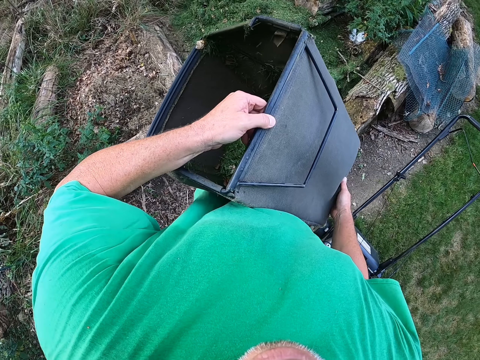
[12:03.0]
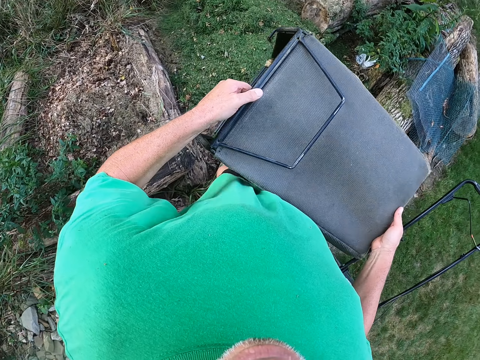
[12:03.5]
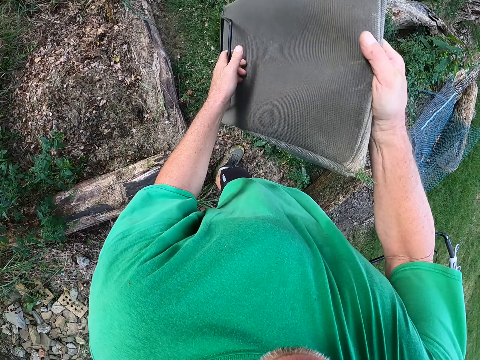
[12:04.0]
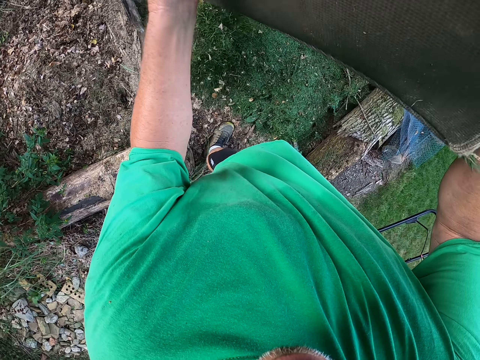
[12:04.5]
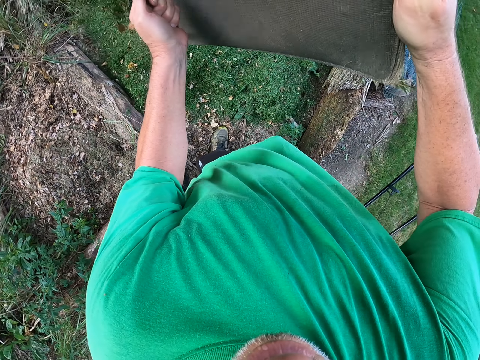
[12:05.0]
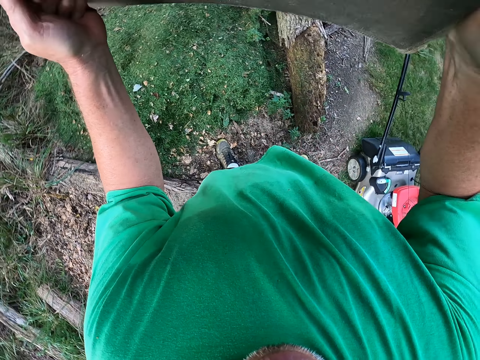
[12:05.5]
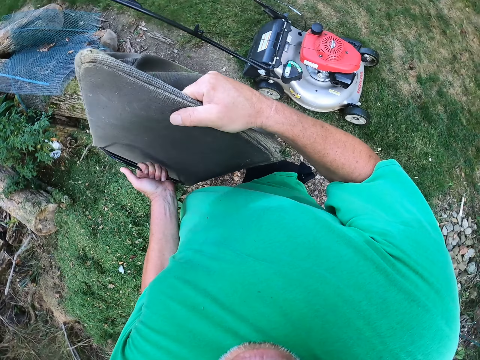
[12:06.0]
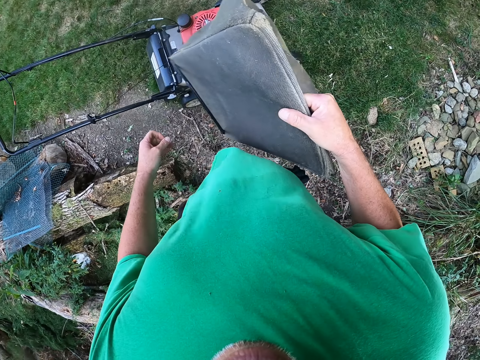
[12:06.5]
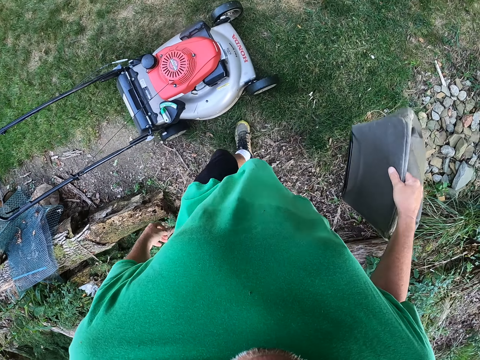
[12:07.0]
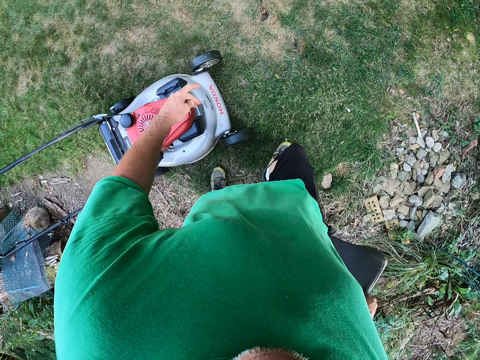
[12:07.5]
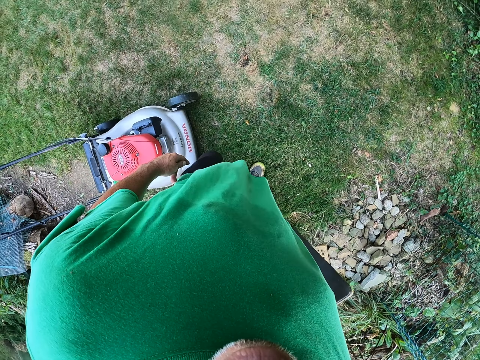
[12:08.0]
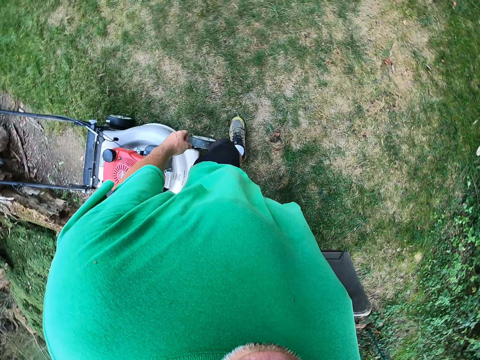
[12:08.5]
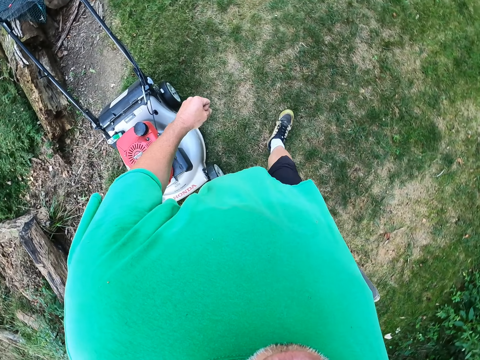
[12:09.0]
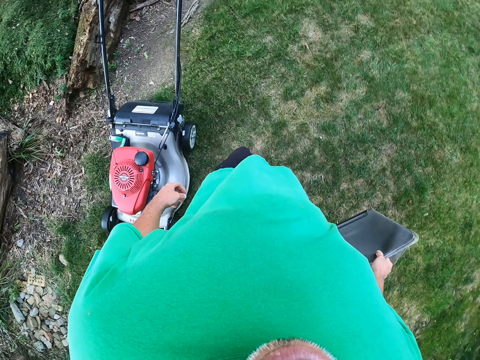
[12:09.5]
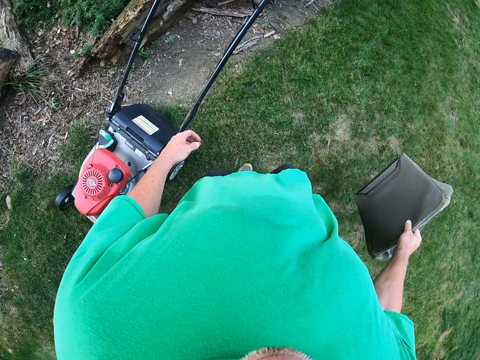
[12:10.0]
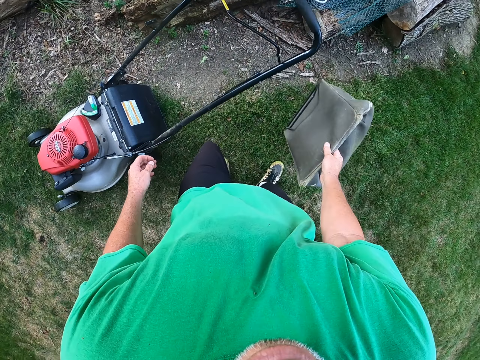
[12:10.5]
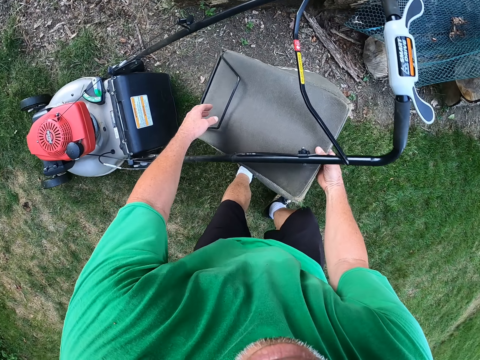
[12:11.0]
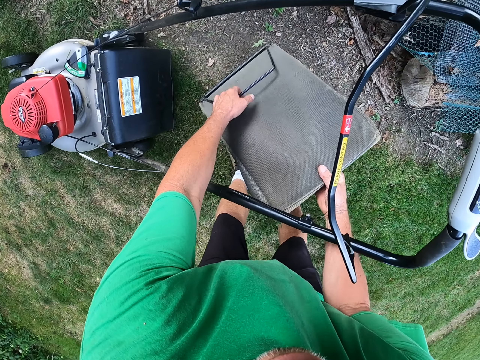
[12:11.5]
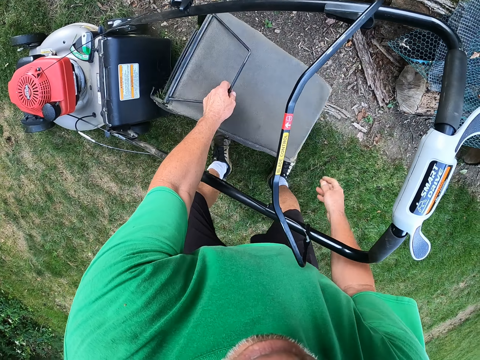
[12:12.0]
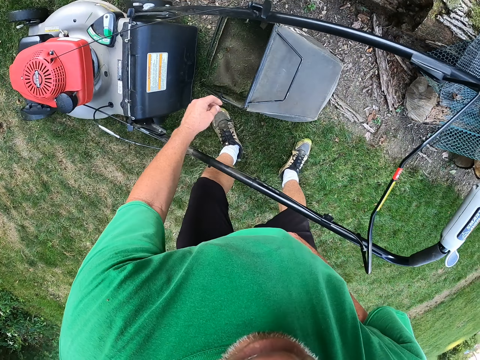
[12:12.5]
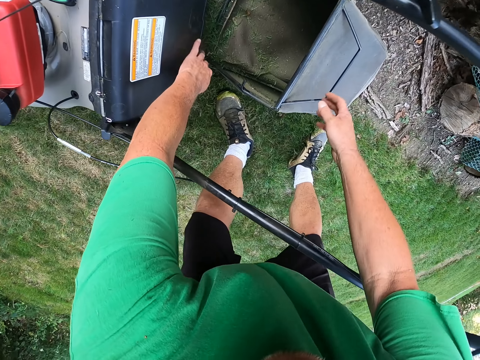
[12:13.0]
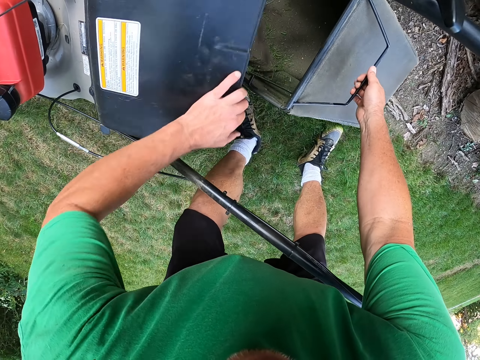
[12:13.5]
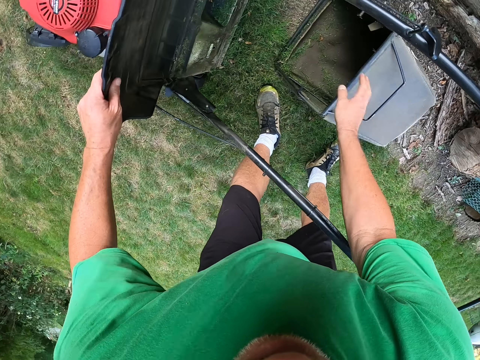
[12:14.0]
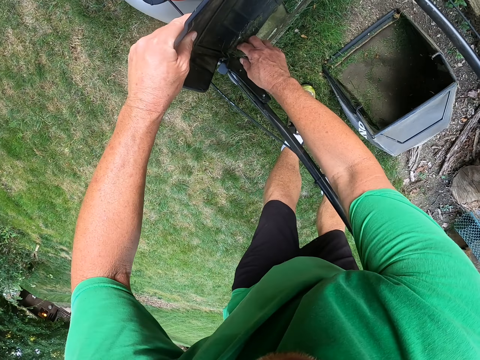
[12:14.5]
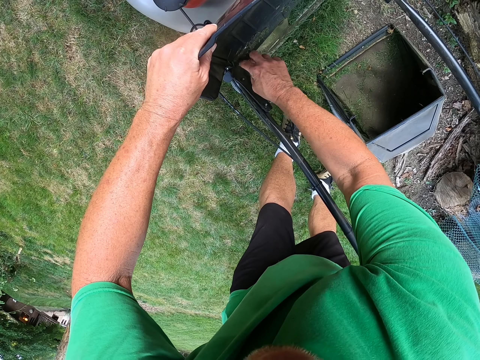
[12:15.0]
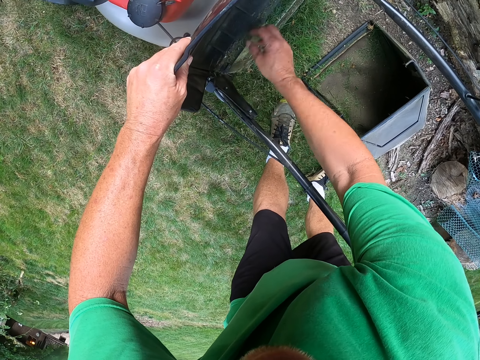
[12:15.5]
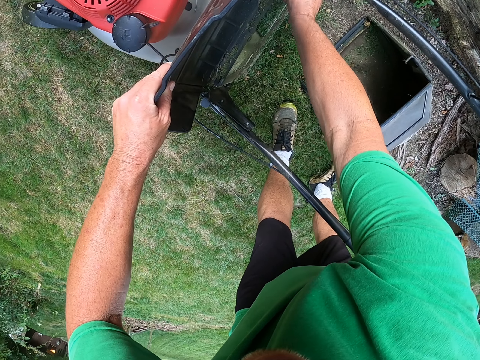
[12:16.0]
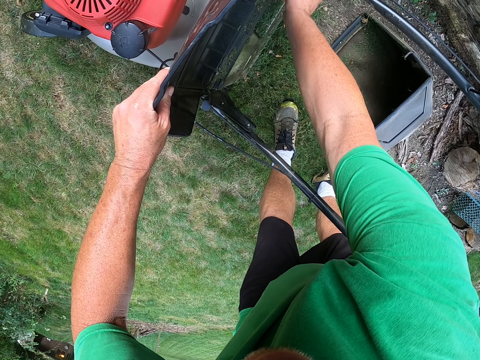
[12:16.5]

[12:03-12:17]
The camera wearer pours the mower trash from the mower bag or bucket. They walk in the garden. They drop the bucket down. They connect the bucket to the lawn mower. They remove grass by hand. They scratch the mower with their hand.

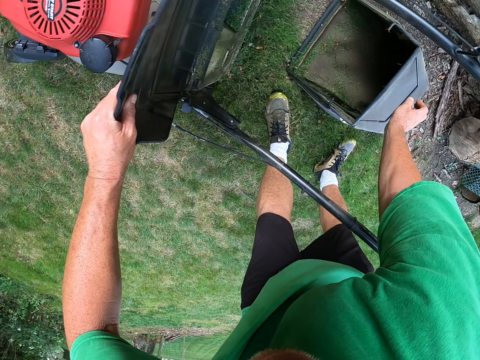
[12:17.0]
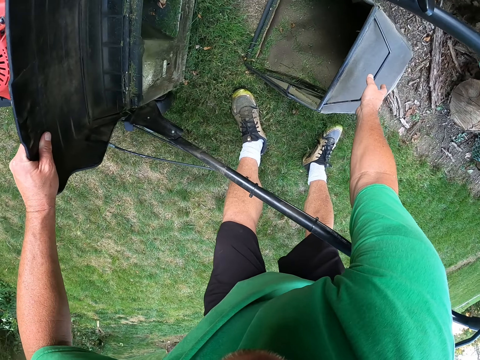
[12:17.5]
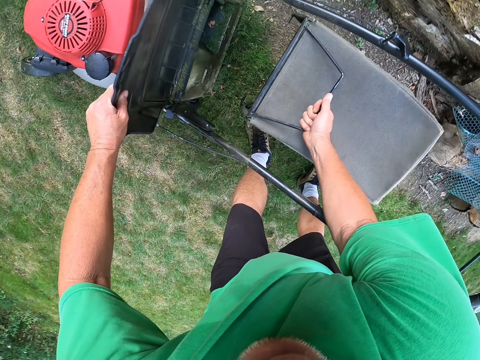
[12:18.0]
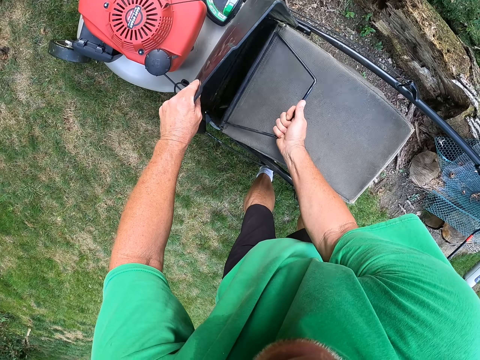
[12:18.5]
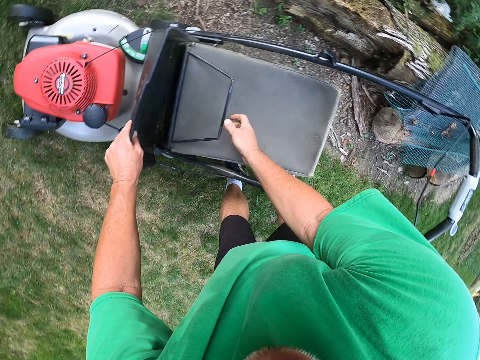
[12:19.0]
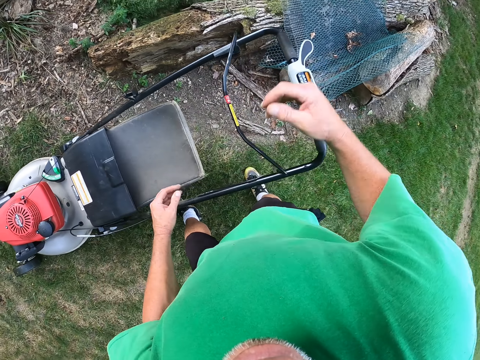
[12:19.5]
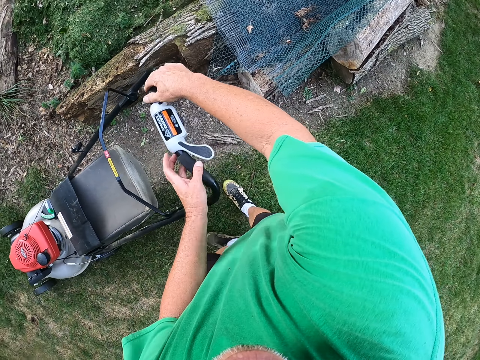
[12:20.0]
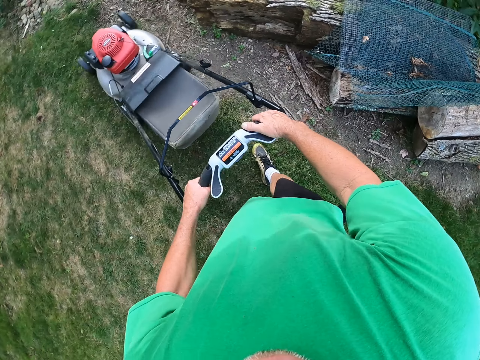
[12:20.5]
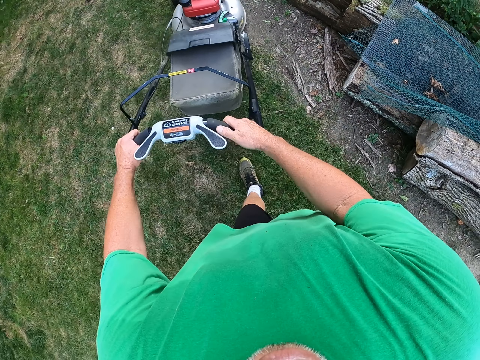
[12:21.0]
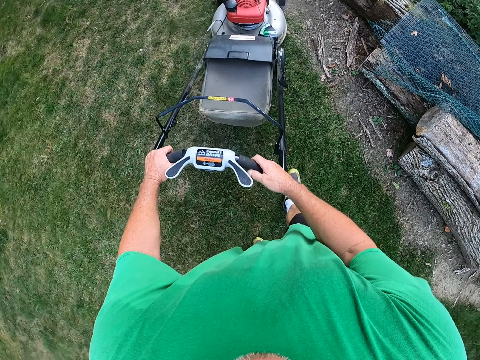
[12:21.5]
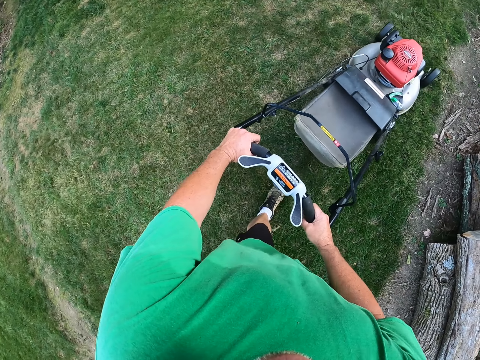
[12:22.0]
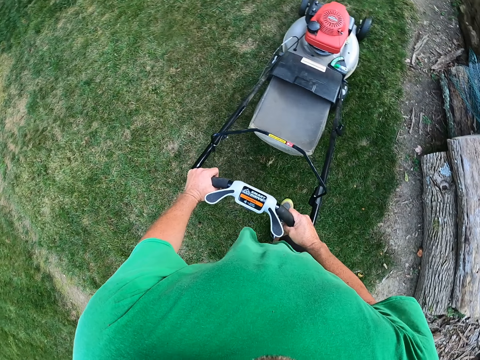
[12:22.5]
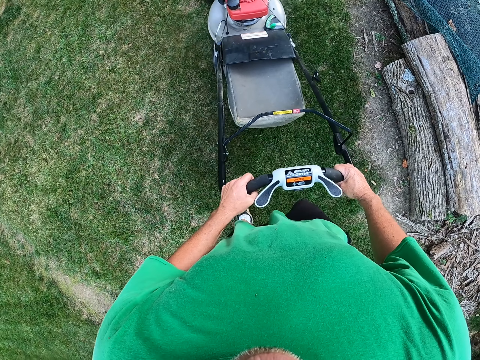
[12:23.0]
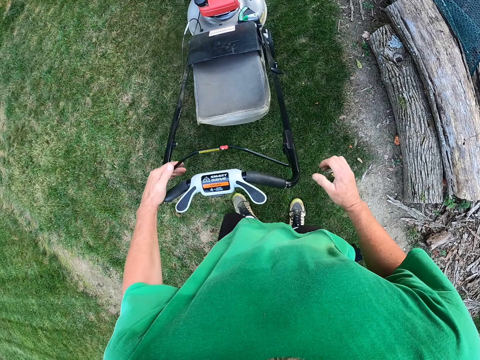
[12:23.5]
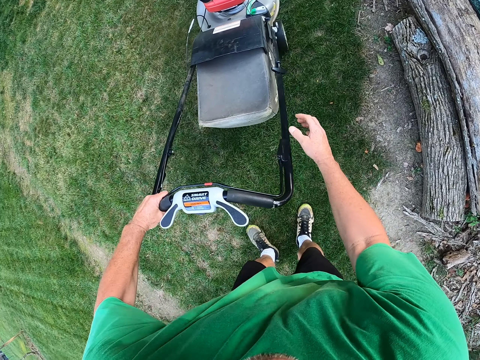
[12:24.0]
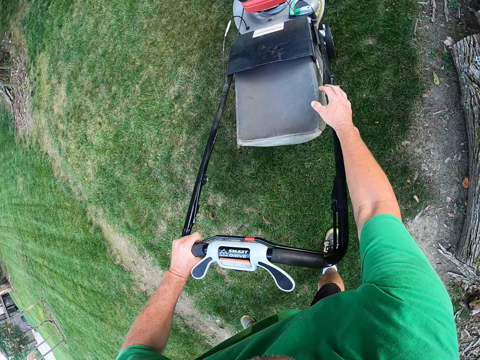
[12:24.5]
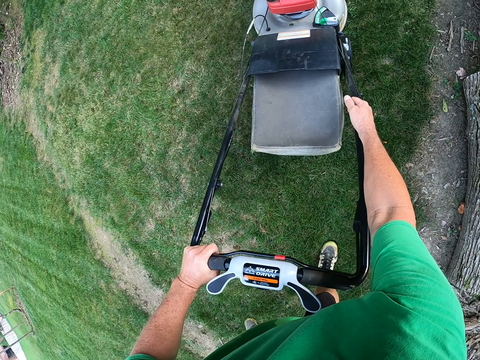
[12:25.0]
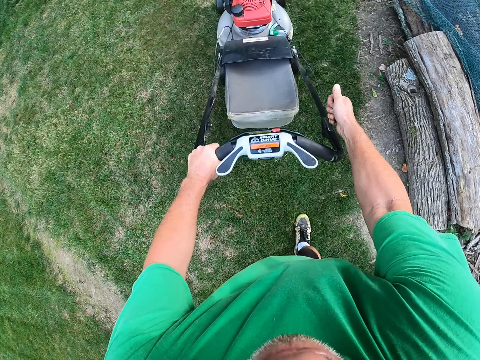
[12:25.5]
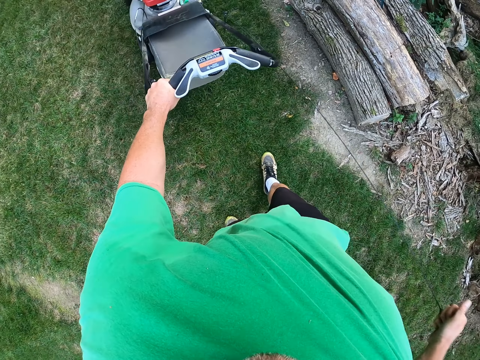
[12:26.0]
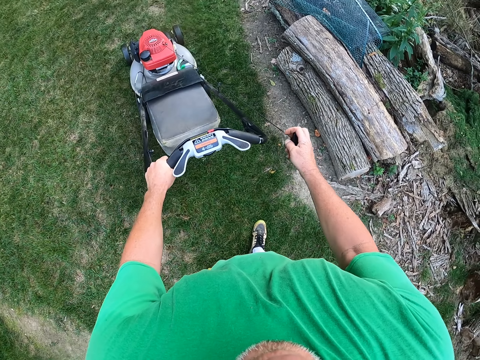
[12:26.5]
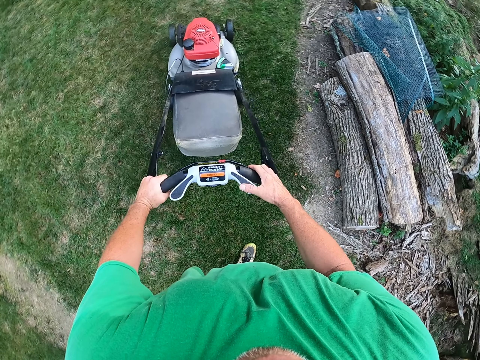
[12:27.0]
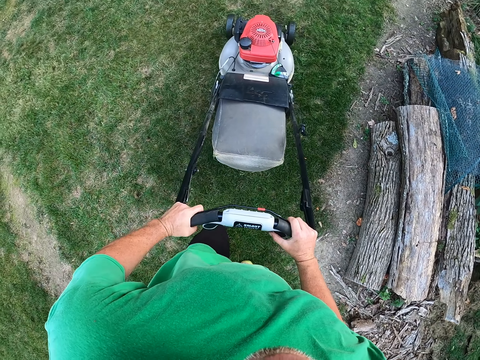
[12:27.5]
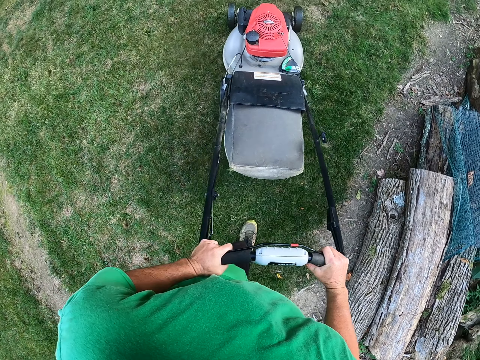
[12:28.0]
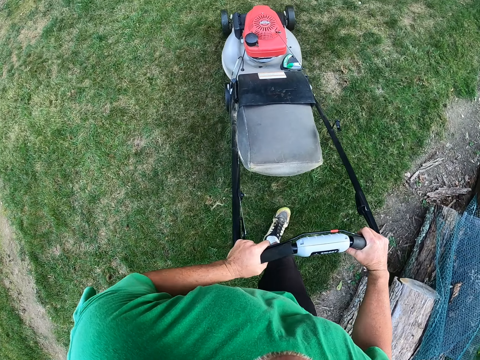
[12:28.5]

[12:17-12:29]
The camera wearer connects the bucket to the lawn mower. They pull the mower. They push the lawn mower. They pull the string to start the mower. They cut grass with the lawn mower. They push the mower.
